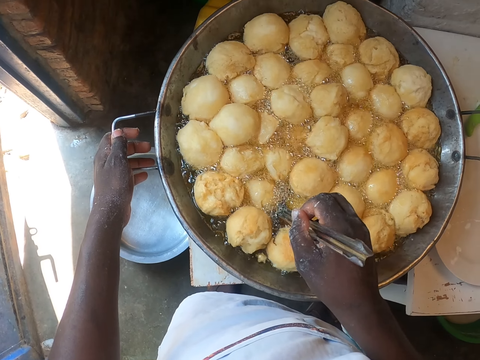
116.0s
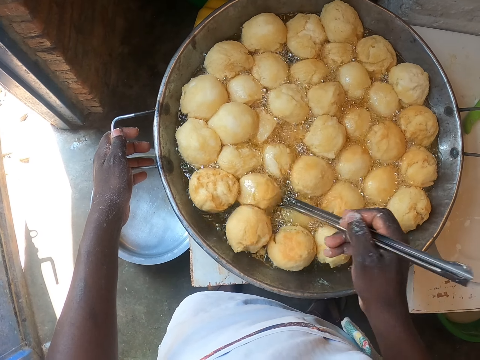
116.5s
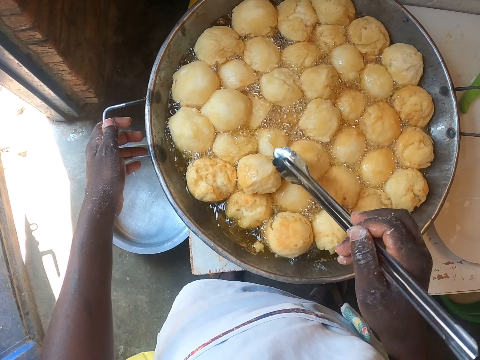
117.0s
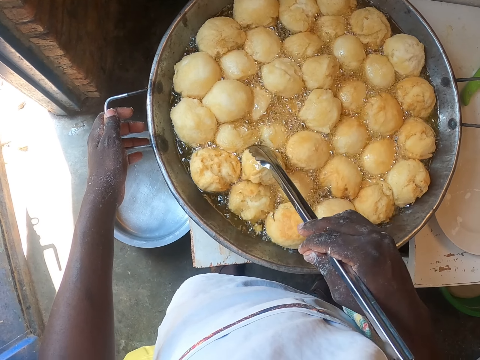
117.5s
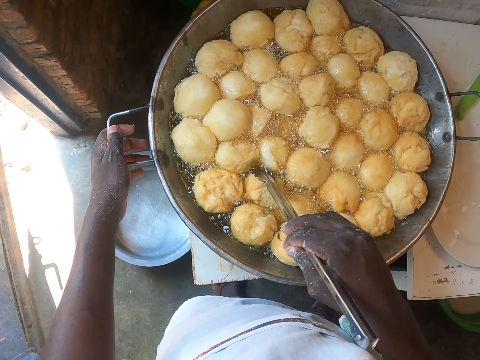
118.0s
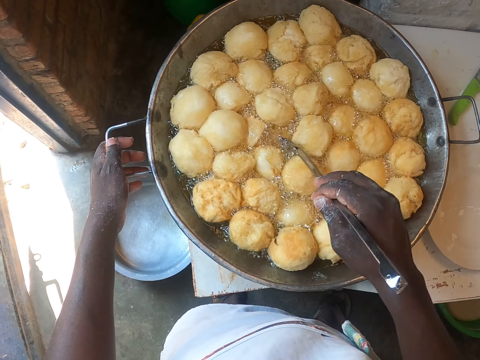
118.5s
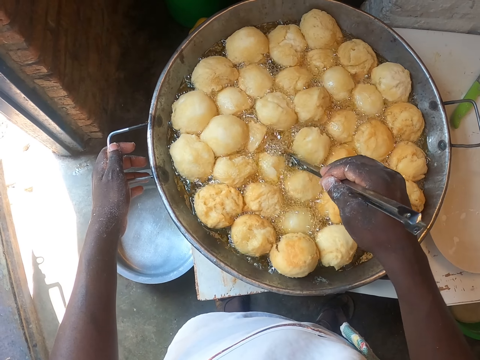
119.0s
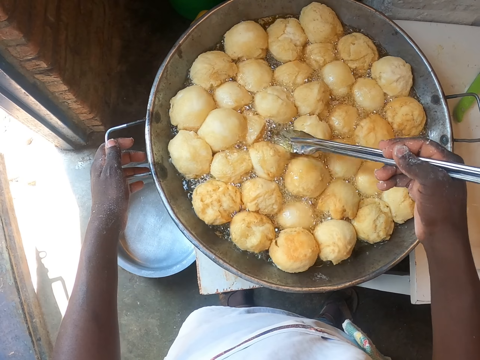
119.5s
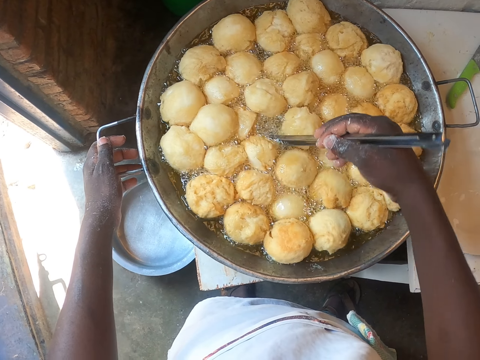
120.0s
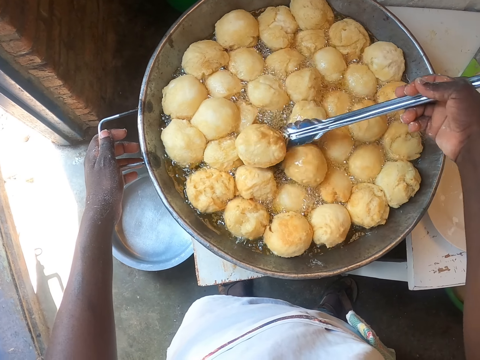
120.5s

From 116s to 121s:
The camera wearer turns the beignet.
